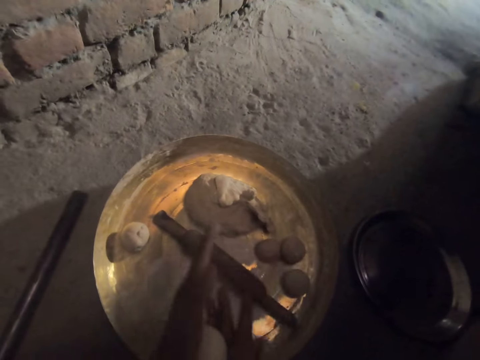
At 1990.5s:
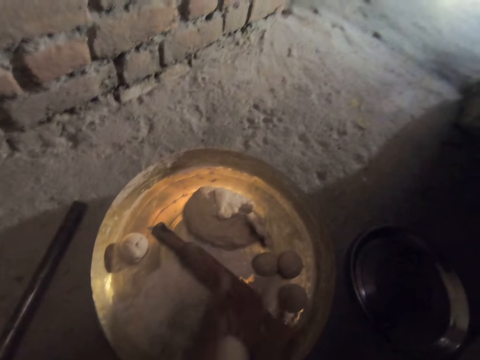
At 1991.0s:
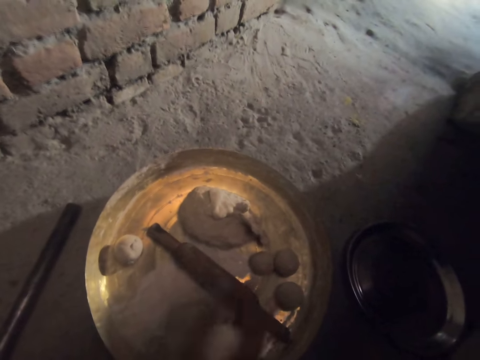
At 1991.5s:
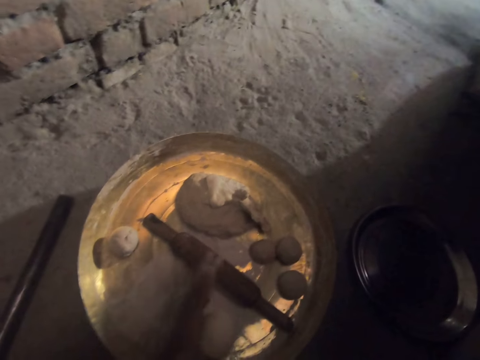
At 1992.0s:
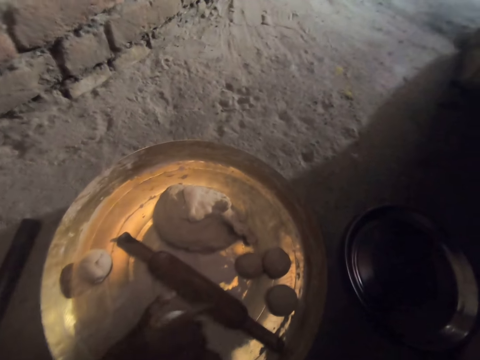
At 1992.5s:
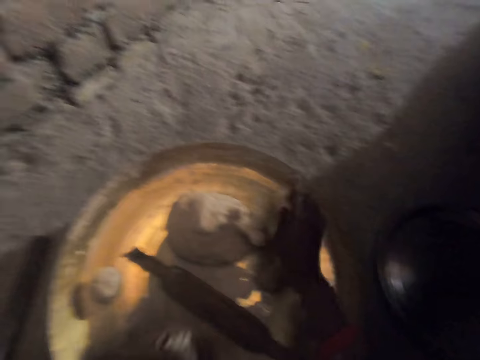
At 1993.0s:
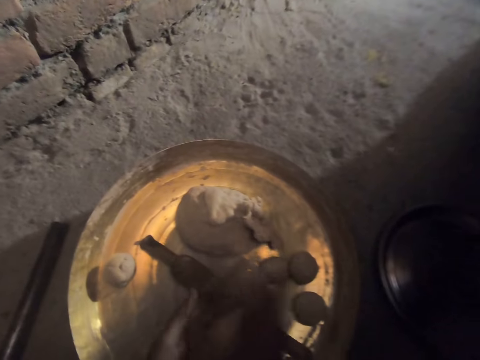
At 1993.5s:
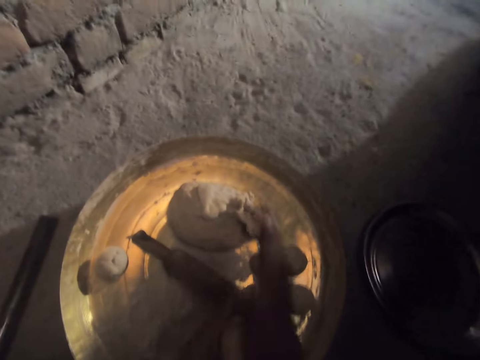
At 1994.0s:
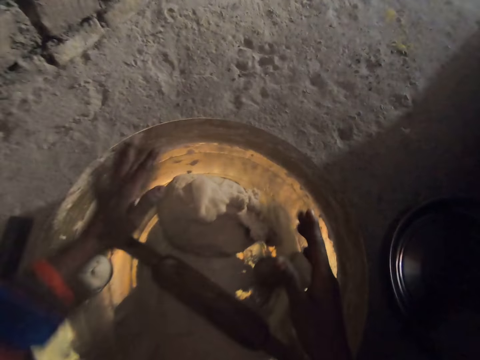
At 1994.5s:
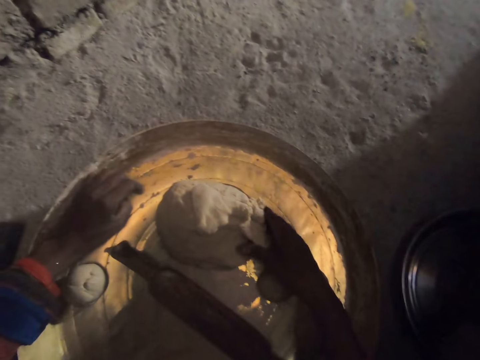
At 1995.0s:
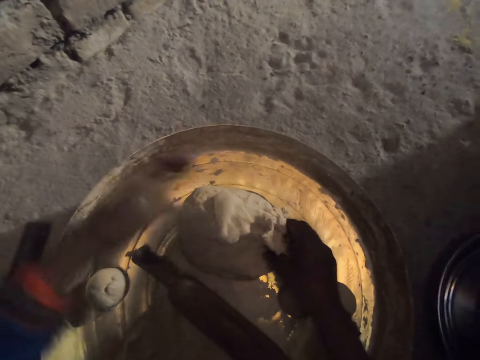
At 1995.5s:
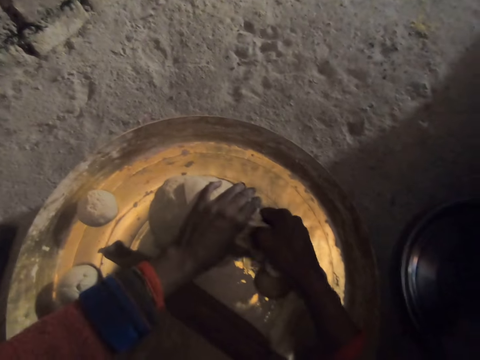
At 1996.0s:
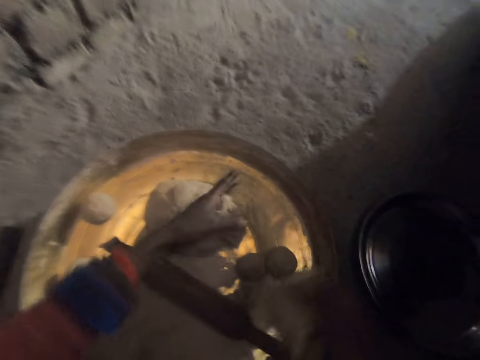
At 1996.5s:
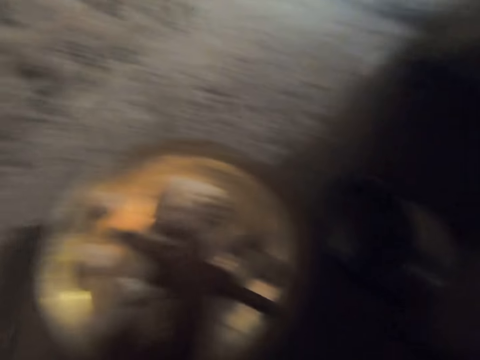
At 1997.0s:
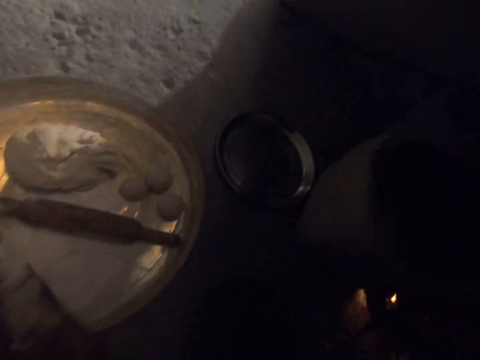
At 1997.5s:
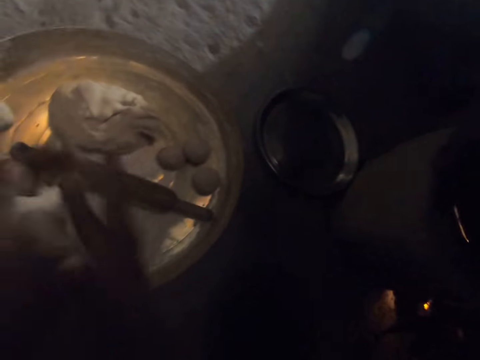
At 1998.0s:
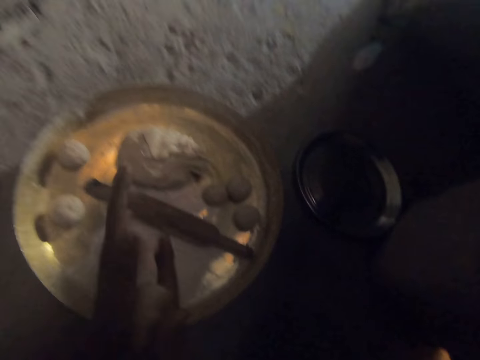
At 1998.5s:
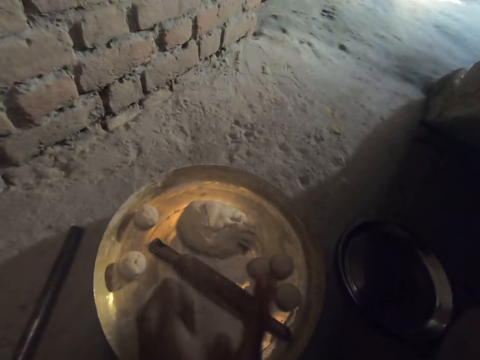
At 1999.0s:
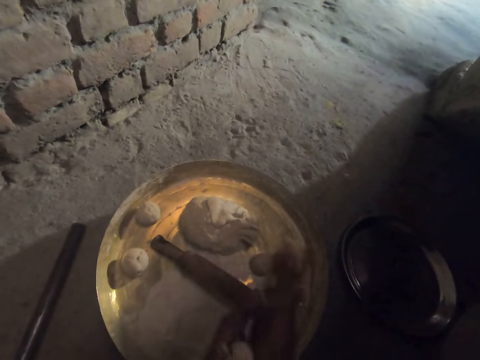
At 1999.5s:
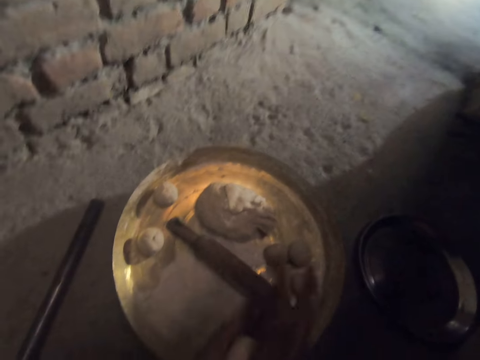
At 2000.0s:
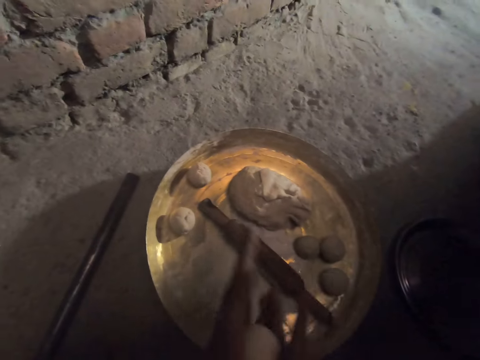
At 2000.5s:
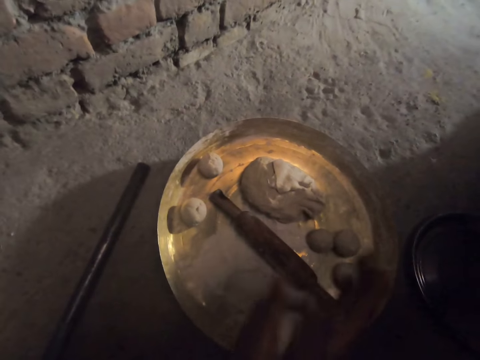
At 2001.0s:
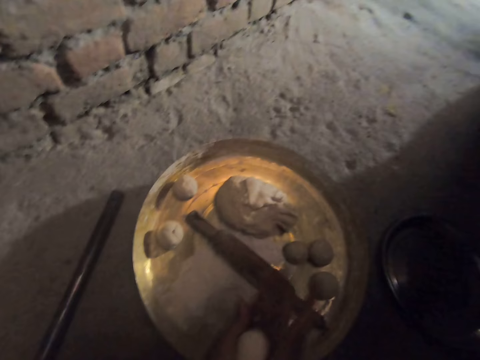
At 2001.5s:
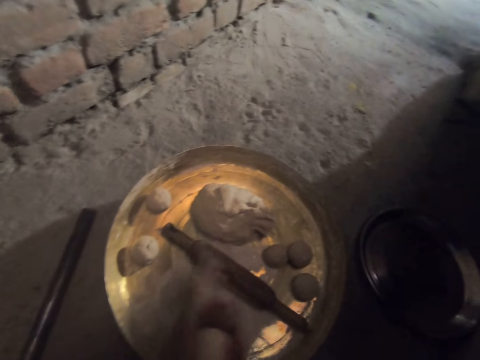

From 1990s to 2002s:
The camera wearer picks up the dough. They touch the flour. They roll the flour.

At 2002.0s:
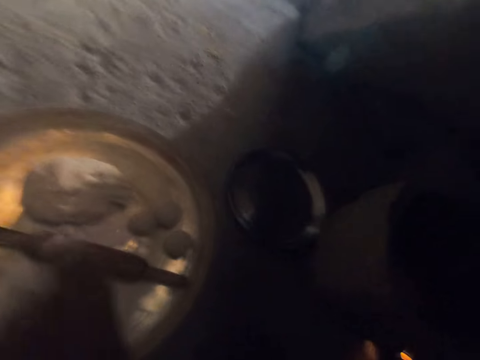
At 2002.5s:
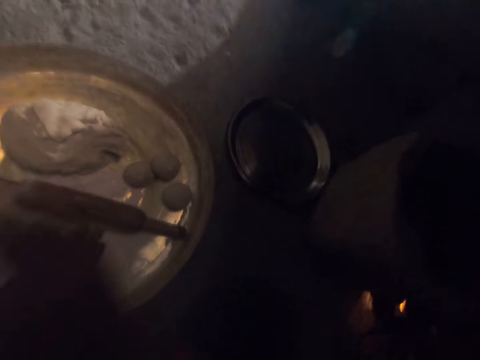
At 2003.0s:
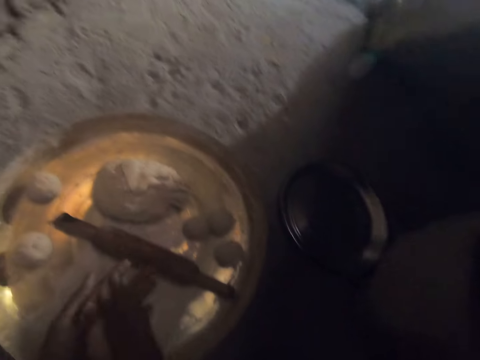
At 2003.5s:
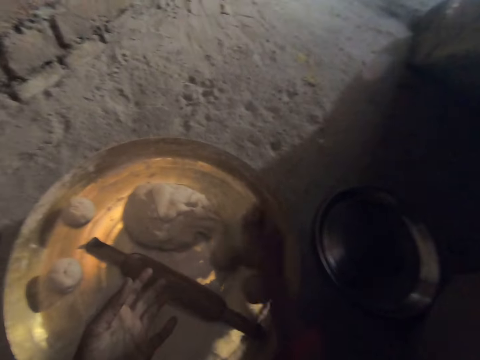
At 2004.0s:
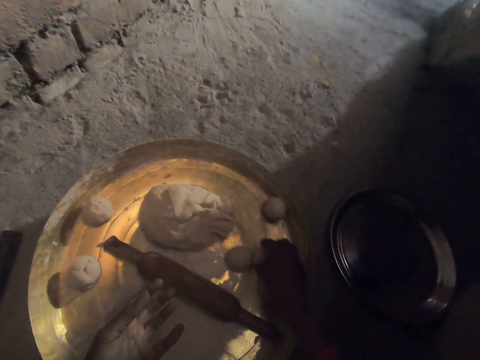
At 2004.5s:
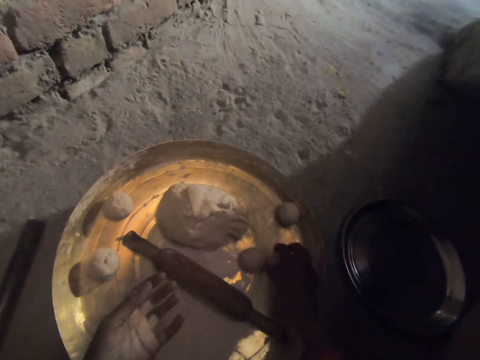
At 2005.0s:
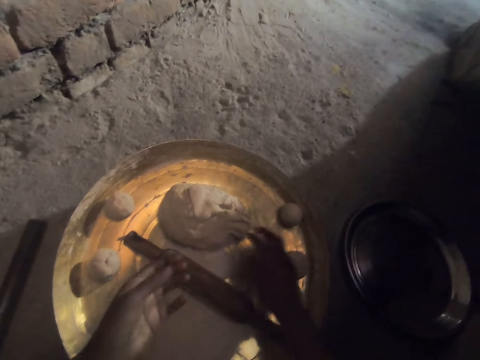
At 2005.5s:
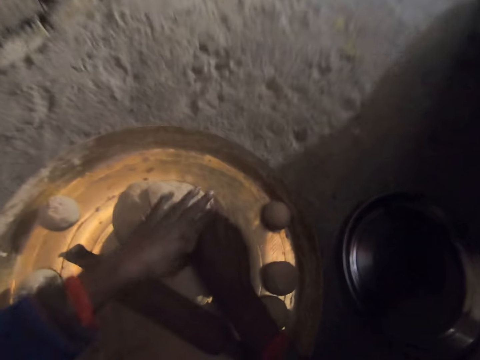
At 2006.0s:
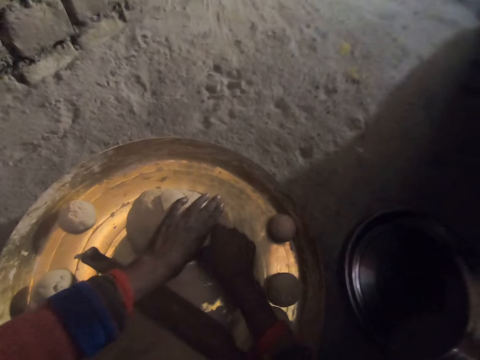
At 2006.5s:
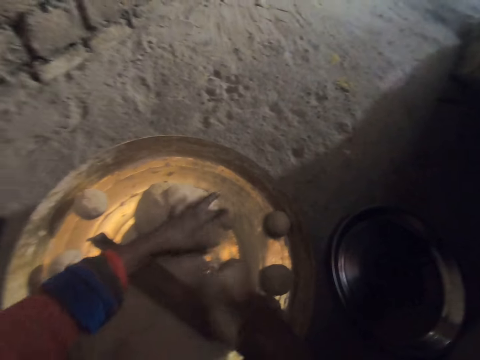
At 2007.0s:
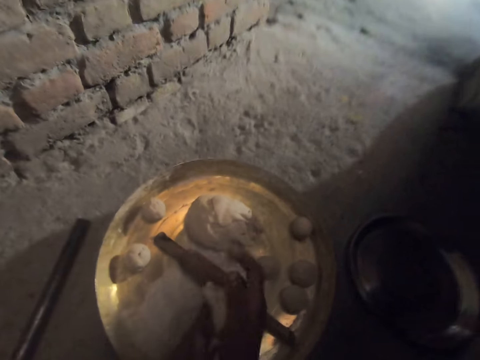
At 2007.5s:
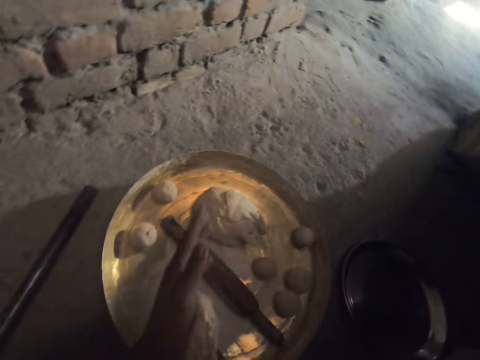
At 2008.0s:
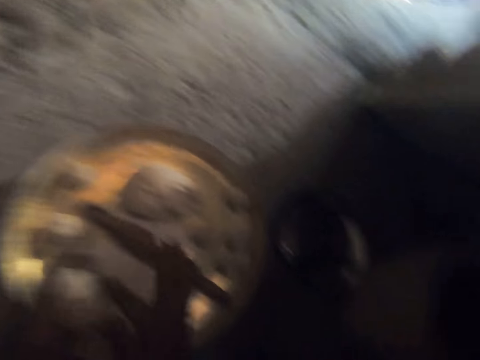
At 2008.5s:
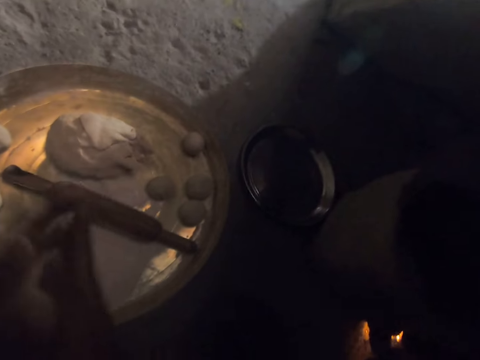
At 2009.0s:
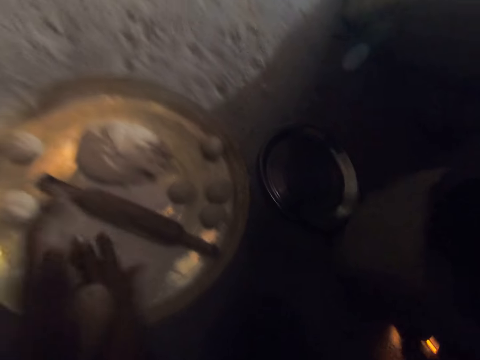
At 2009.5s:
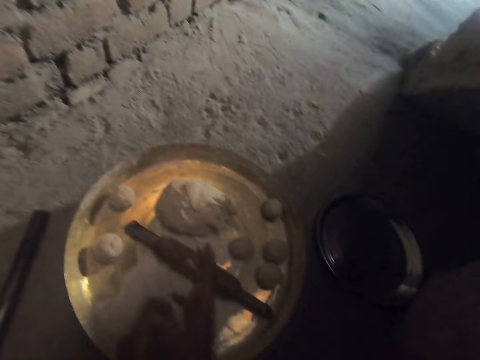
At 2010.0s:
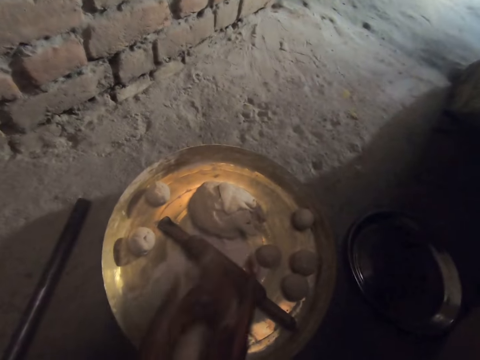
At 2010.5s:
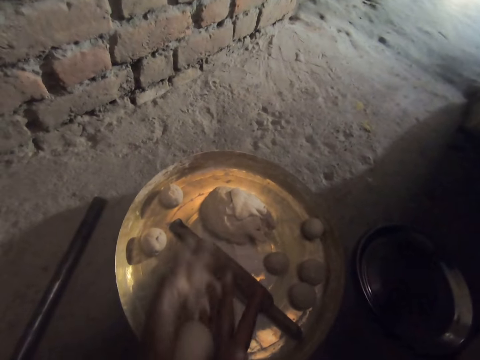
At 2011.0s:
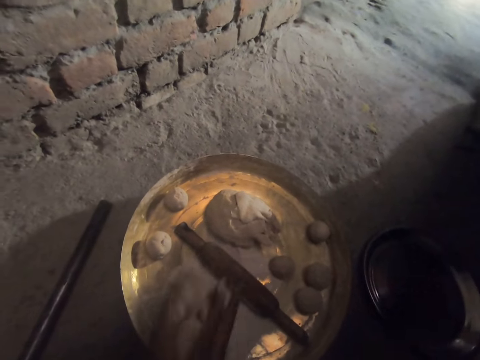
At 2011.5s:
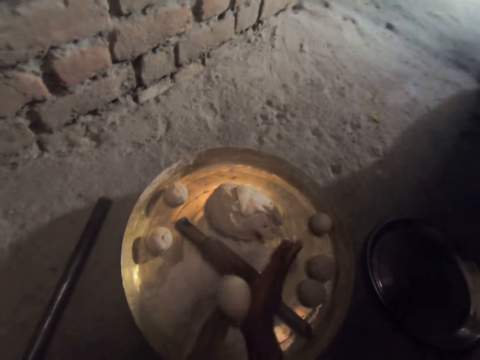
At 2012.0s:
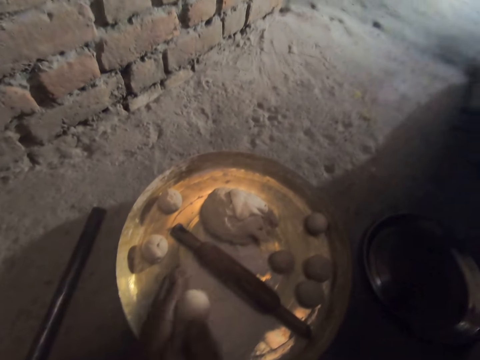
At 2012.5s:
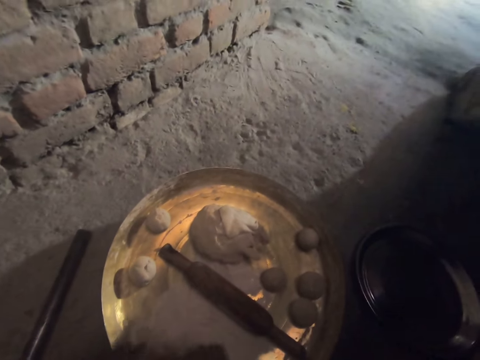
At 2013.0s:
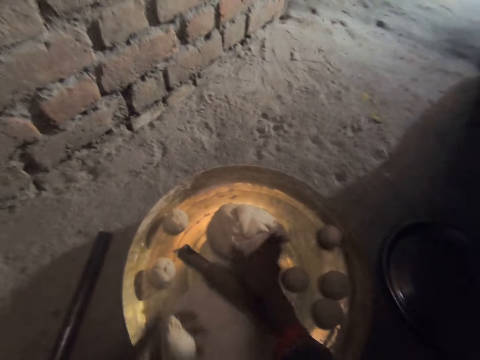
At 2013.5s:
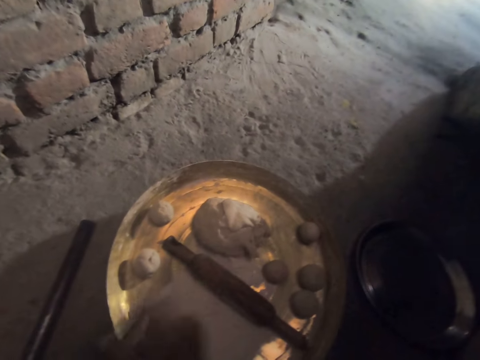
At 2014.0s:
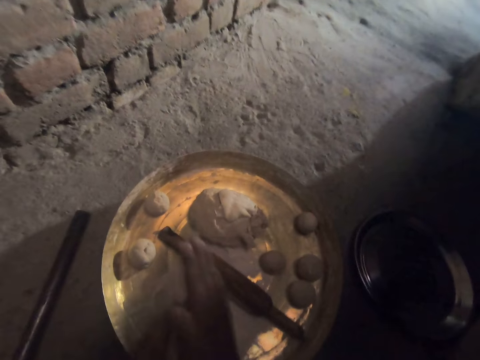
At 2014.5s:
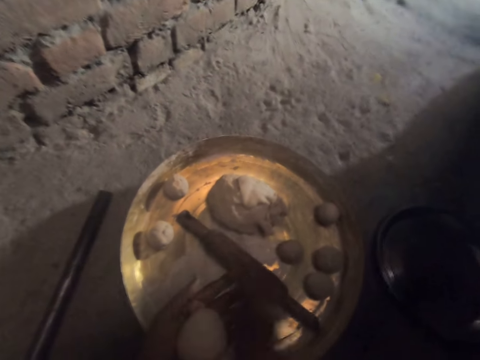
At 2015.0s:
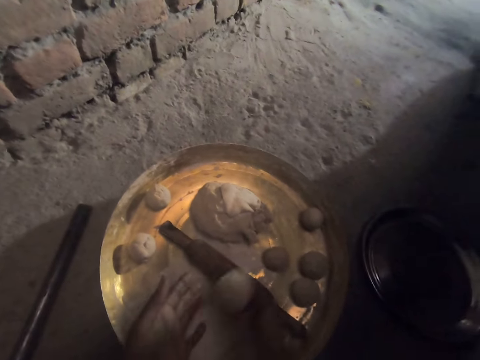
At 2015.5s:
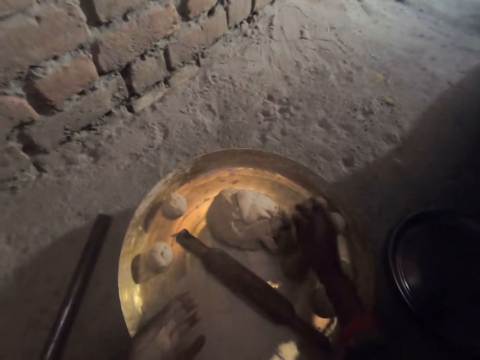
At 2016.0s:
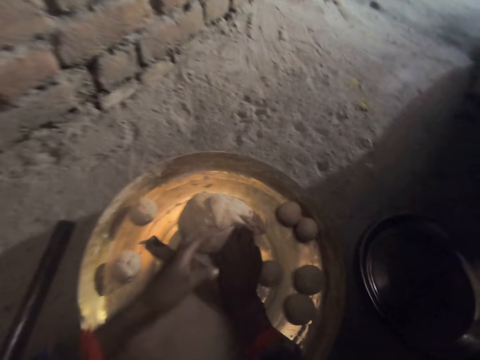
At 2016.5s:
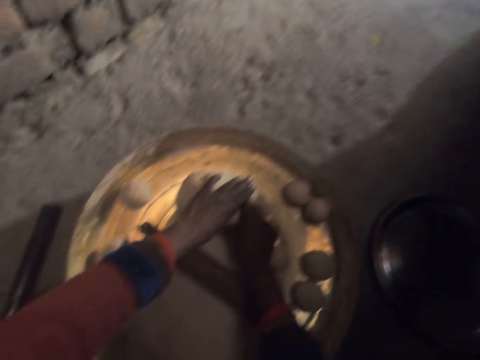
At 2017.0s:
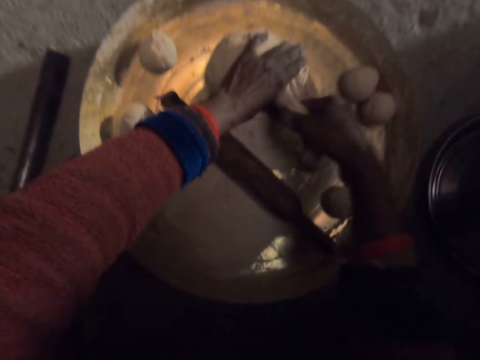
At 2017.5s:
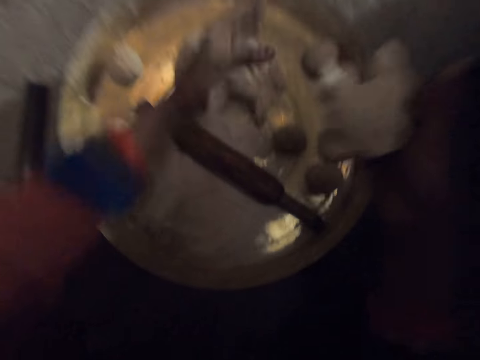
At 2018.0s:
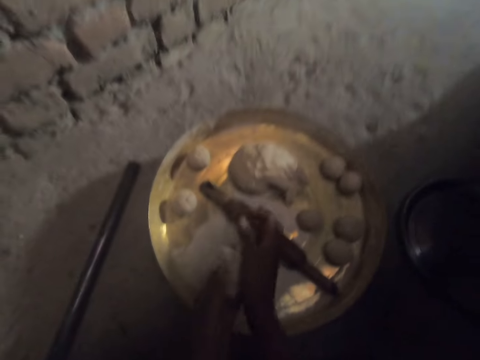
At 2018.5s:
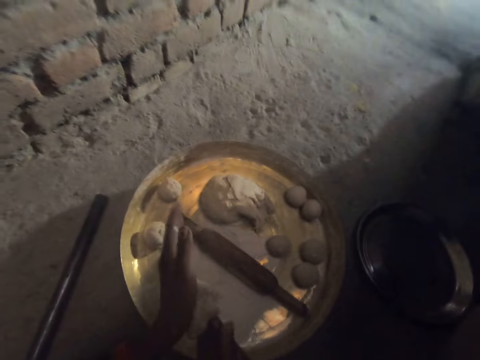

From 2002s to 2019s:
The camera wearer puts the dough on the tray. They pick up the dough. They cut the flour. They squeeze the dough. They roll the flour. They put the dough on the tray. They cut the flour. They pick up the dough.
